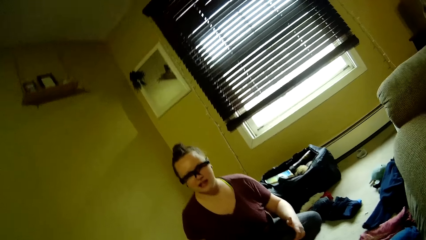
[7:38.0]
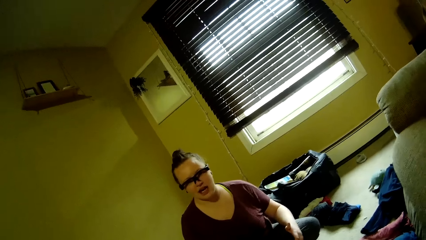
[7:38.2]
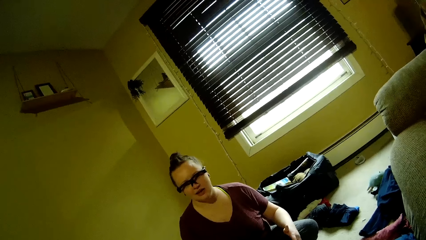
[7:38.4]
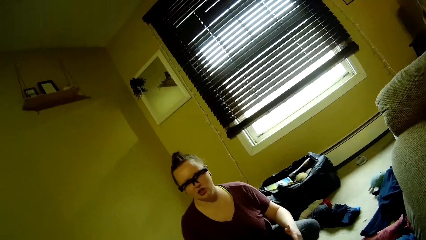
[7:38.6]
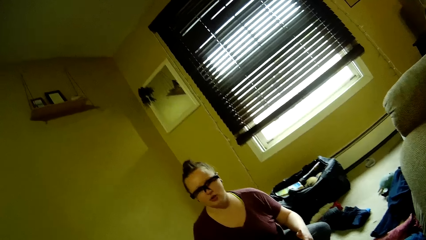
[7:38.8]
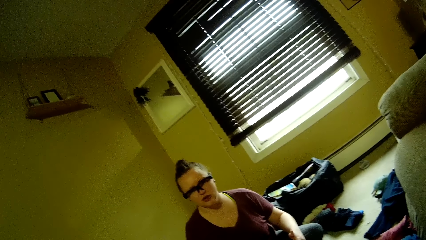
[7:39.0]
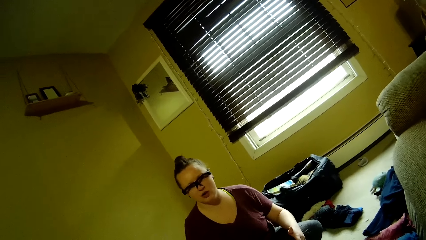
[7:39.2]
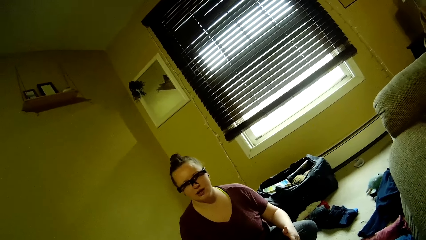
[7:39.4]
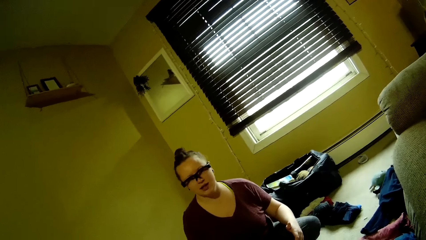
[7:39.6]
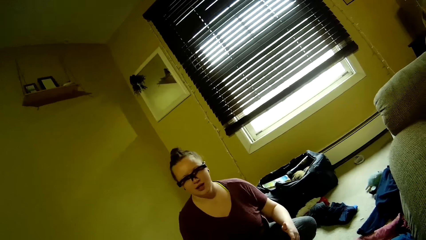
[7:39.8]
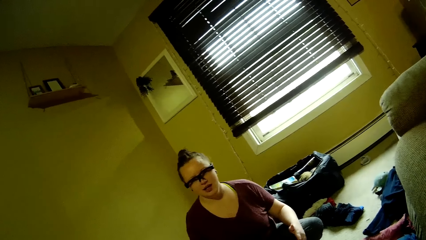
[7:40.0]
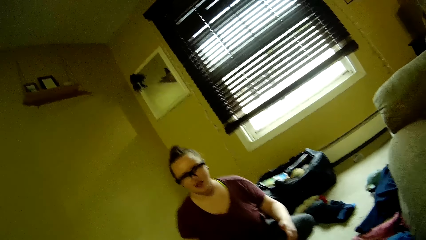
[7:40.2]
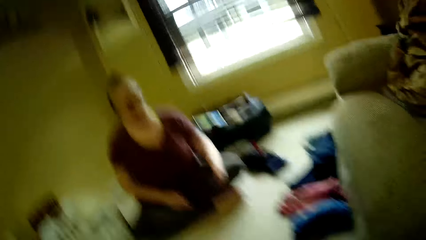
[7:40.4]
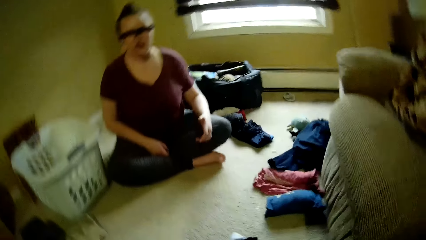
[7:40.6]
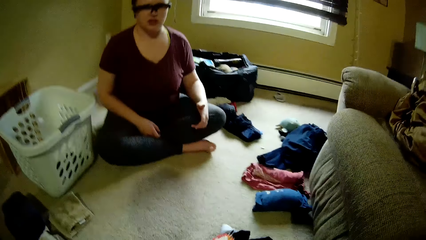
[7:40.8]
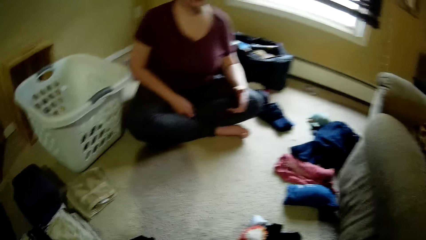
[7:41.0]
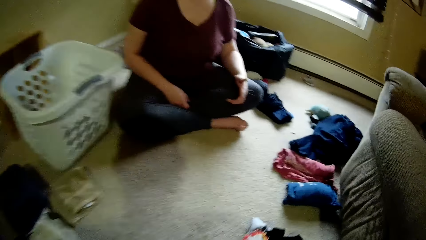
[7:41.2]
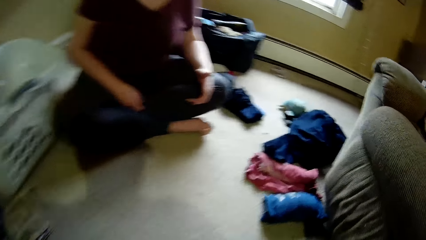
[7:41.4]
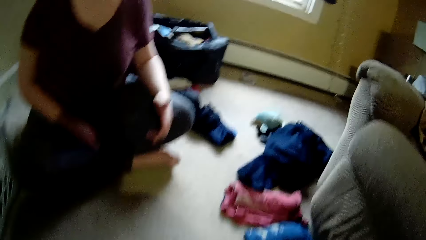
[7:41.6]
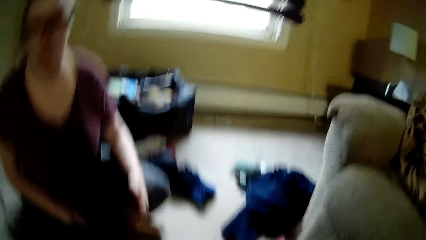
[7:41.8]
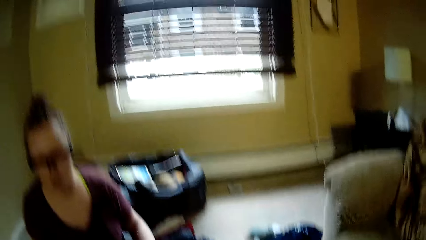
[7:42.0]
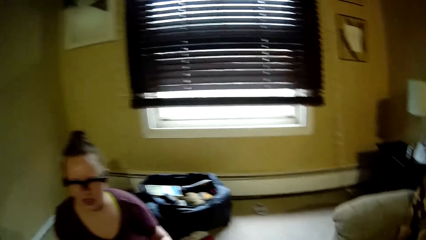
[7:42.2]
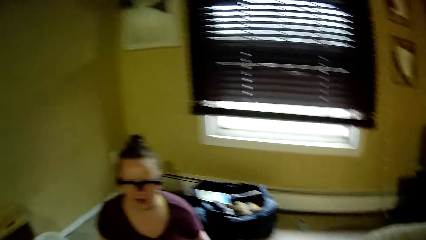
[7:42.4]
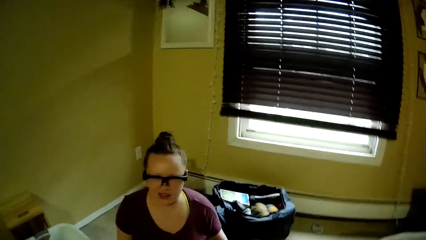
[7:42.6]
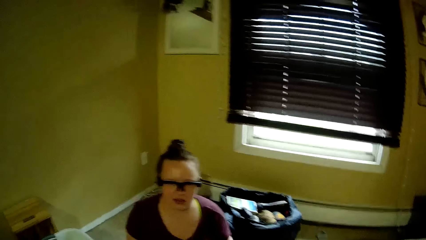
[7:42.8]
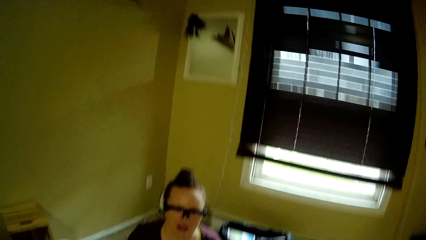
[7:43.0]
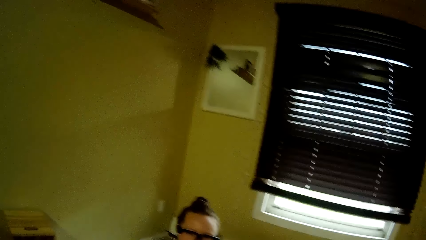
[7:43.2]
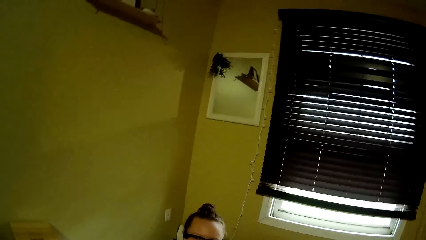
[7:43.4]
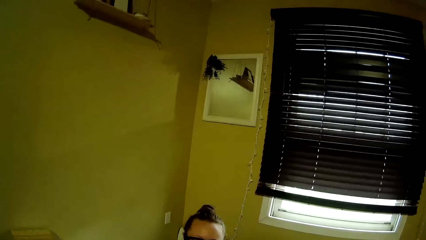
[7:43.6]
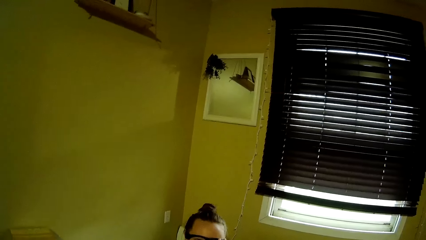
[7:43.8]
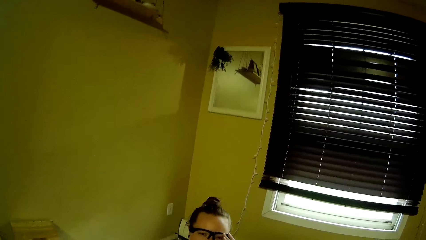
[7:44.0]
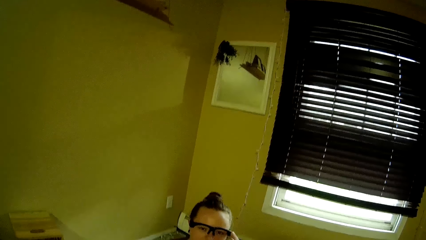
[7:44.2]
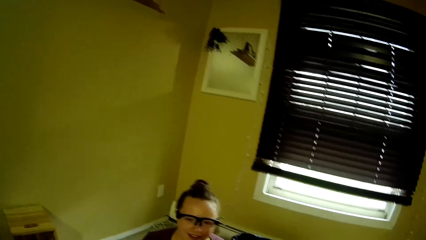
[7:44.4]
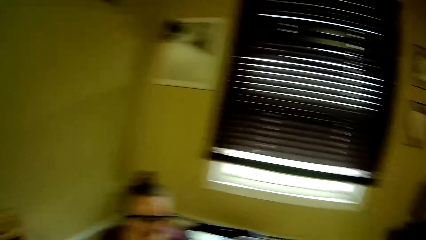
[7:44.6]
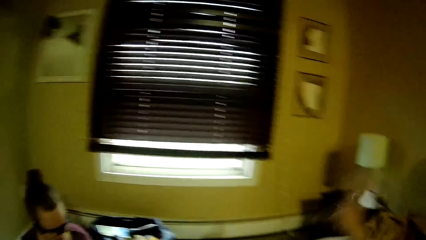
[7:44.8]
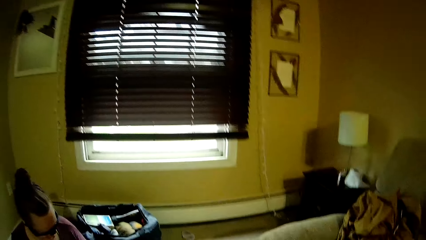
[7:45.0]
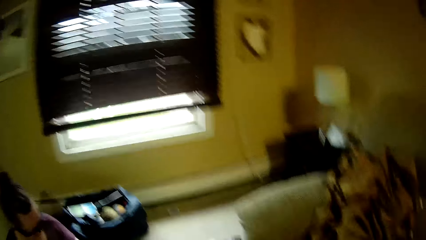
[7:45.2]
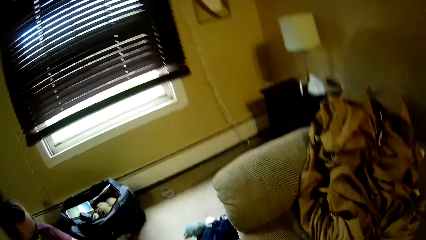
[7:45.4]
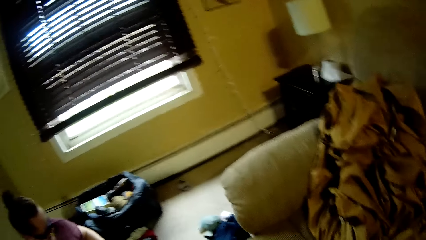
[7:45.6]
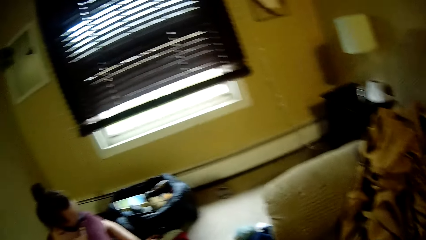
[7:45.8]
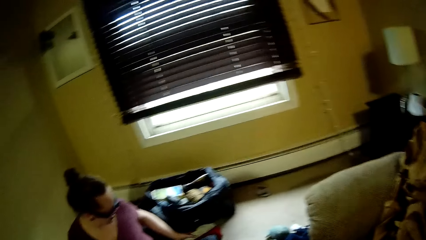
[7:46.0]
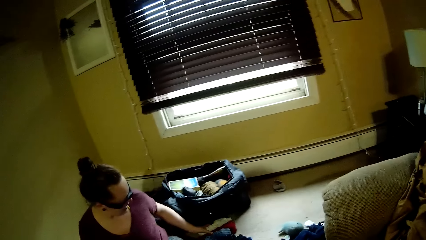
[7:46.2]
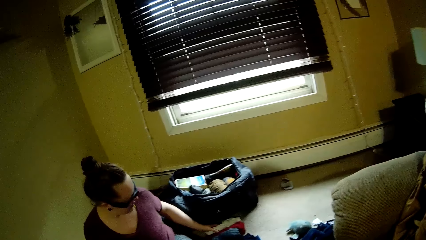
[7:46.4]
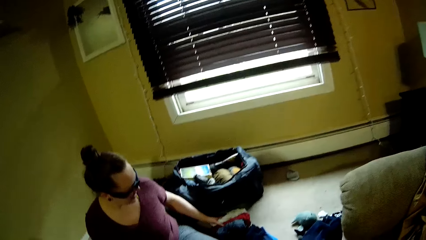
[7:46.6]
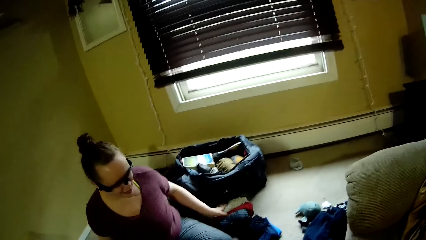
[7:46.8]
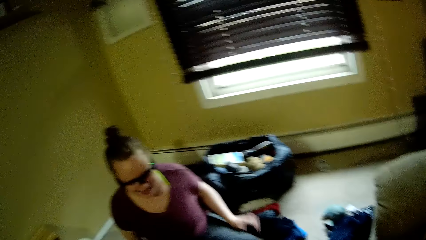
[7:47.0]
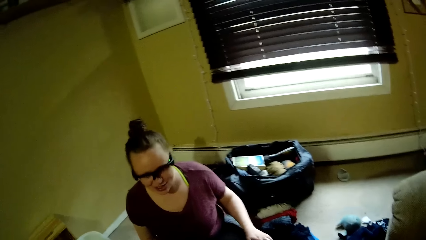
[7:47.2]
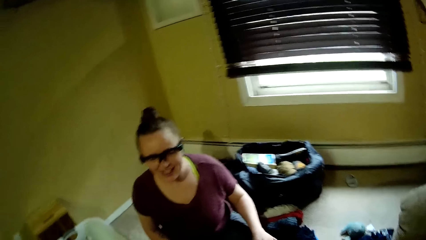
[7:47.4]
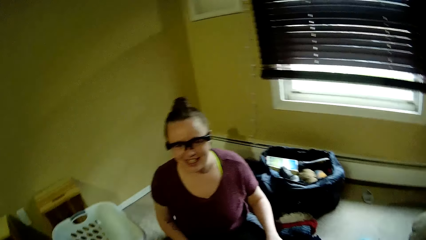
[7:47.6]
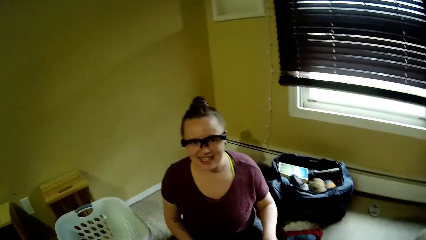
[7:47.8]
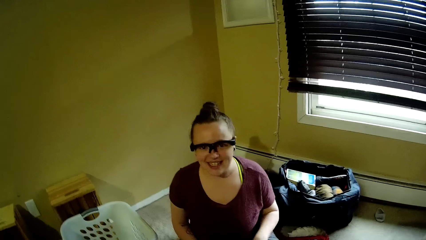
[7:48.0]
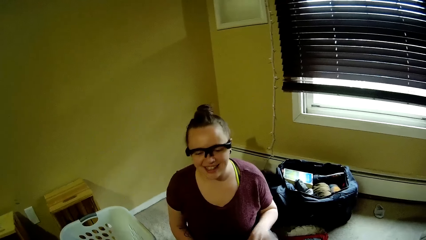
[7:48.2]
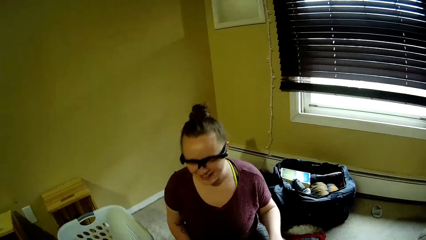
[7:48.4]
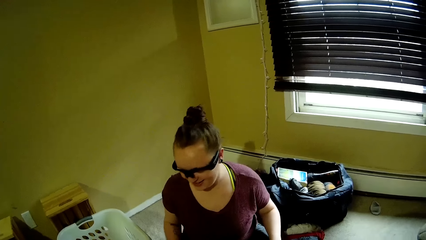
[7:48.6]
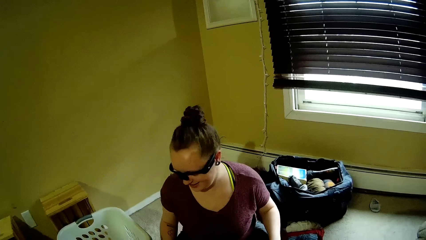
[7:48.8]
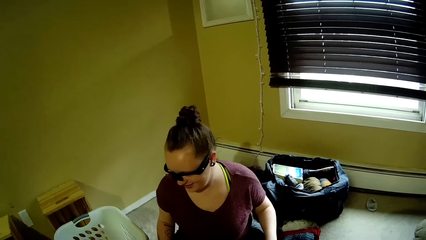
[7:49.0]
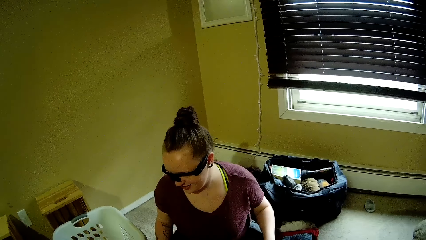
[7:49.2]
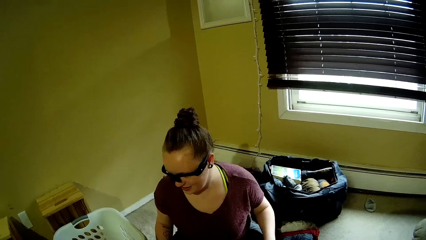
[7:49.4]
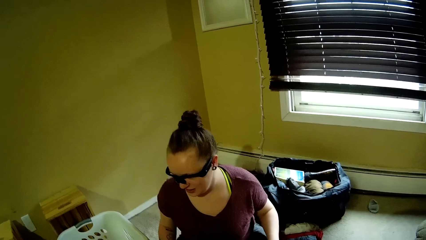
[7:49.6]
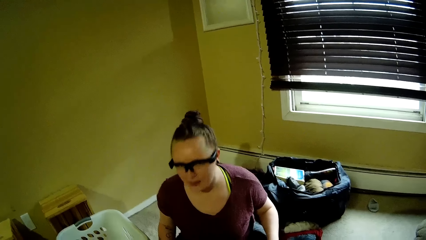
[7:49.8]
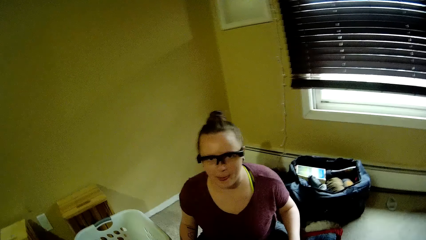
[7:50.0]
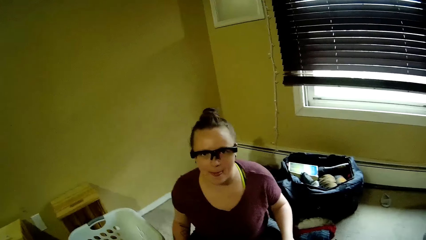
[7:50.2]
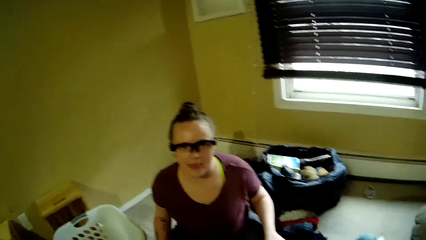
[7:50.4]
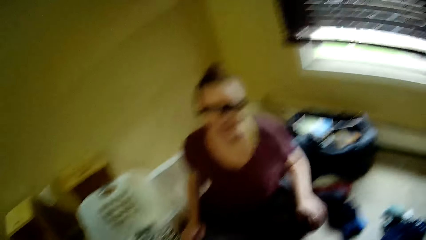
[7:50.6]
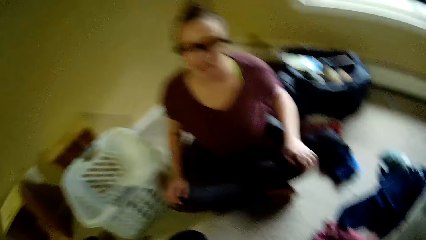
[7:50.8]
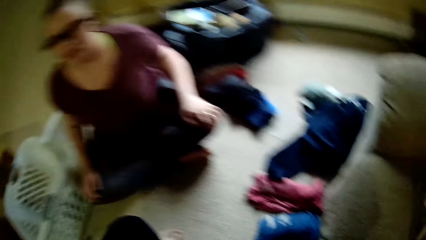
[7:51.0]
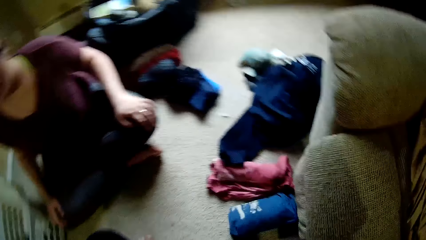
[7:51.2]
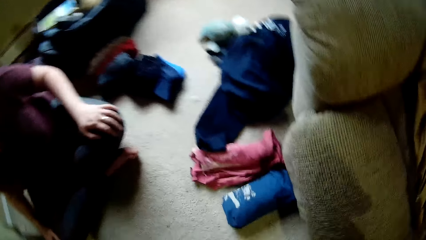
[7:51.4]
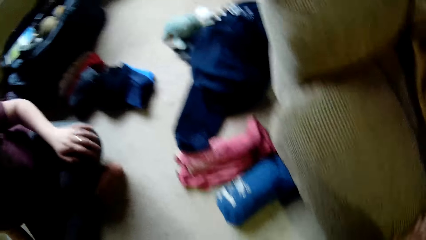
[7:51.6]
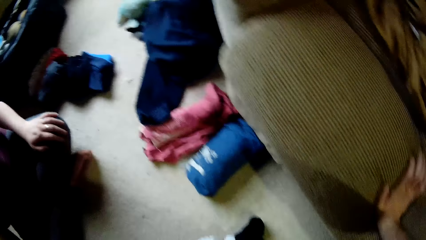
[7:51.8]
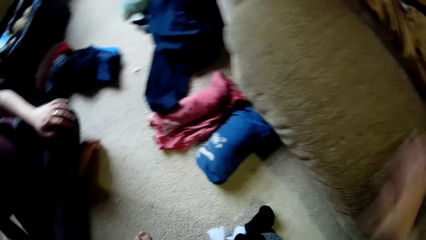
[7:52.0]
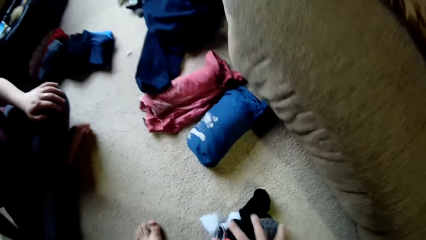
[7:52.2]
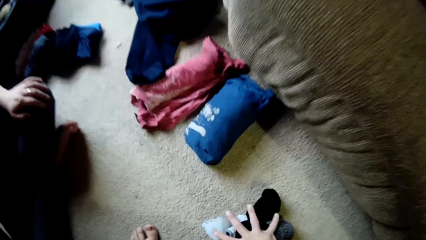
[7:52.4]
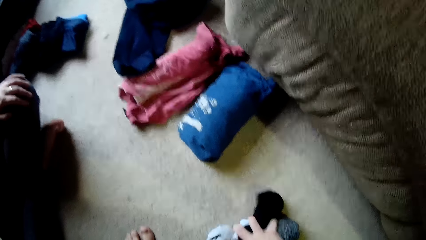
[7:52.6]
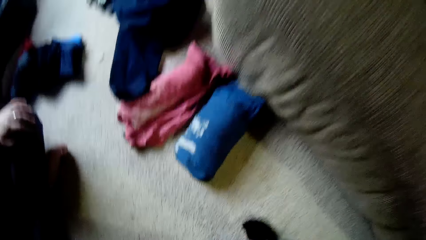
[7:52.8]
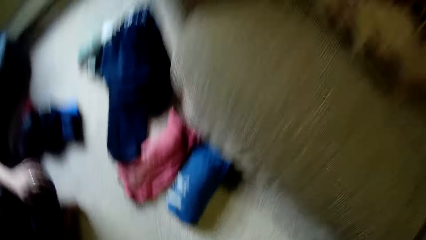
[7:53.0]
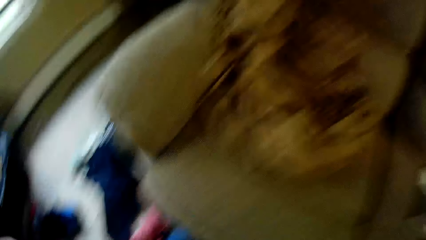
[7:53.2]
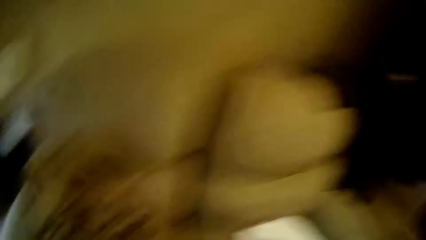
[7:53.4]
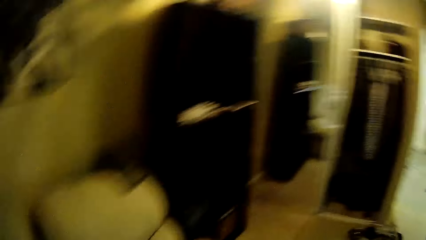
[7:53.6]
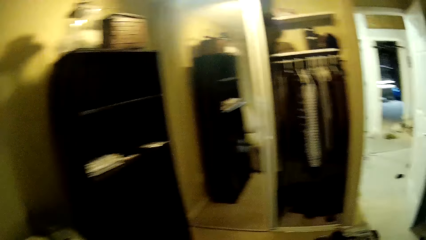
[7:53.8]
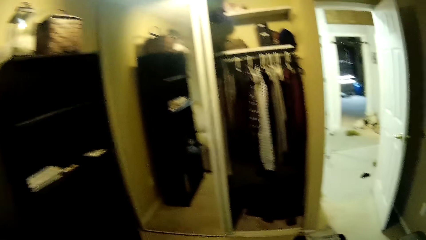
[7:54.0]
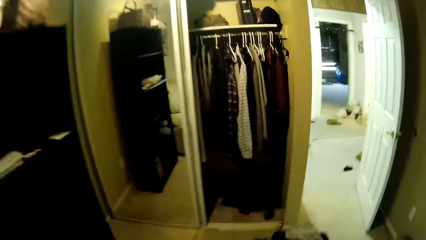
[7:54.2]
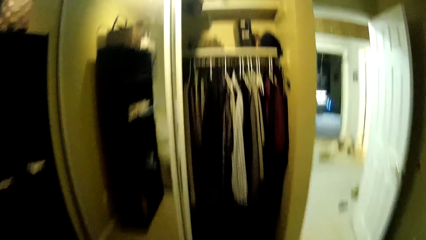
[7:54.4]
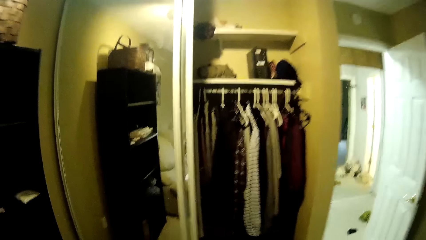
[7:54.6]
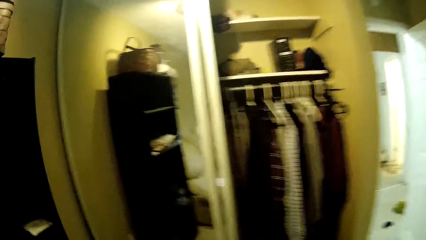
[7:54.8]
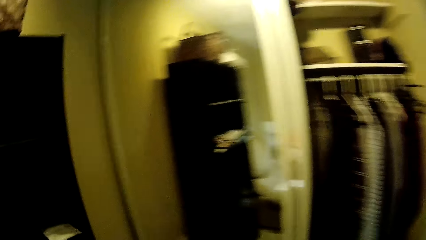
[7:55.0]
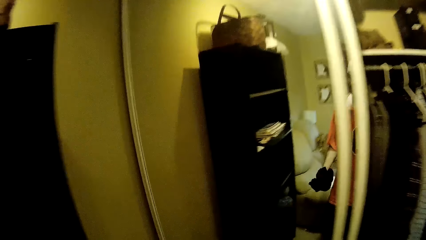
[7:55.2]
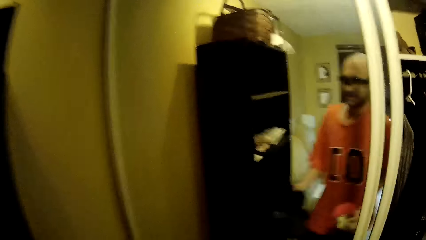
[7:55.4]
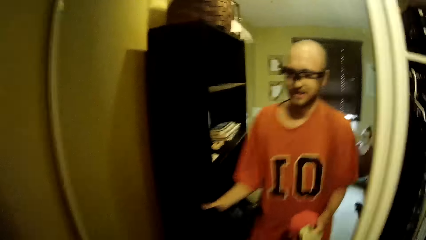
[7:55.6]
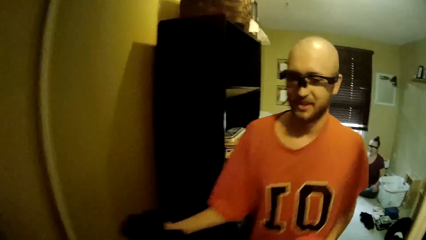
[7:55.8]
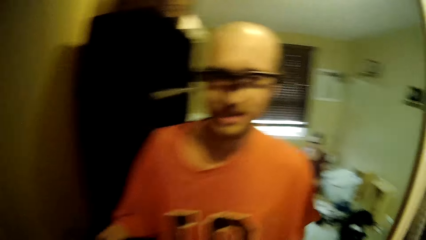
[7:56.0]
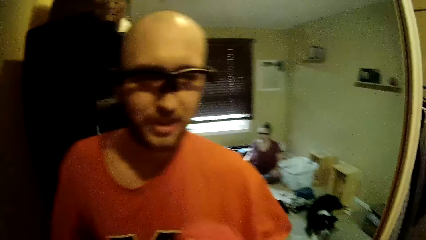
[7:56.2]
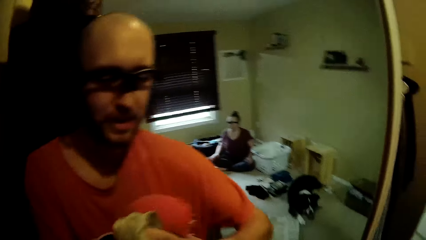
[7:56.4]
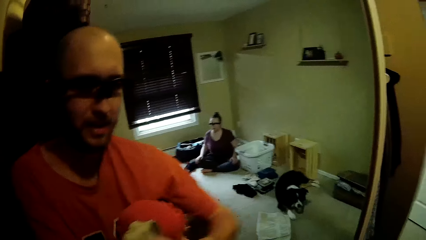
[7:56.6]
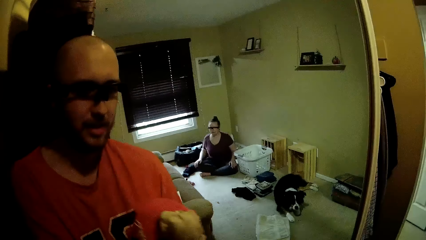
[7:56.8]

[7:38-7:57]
The camera wearer stands up. He picks up the socks from the floor with his right hand. He walks across the room to a mirror.
